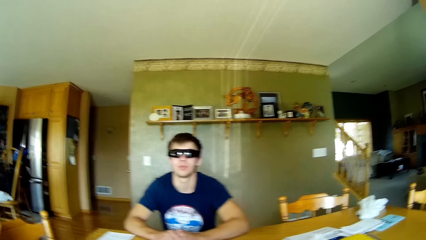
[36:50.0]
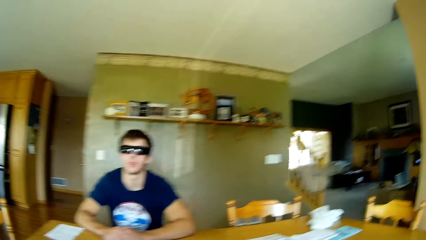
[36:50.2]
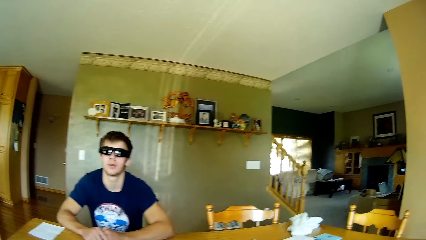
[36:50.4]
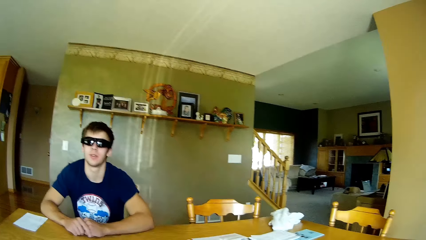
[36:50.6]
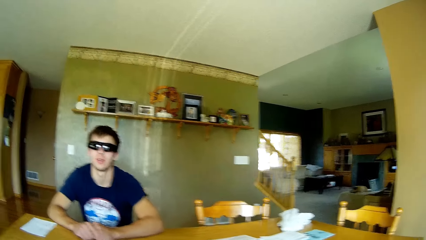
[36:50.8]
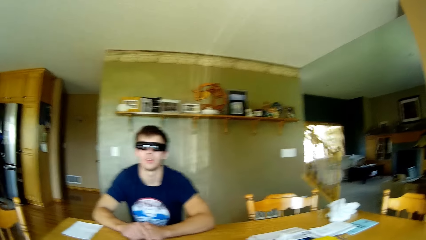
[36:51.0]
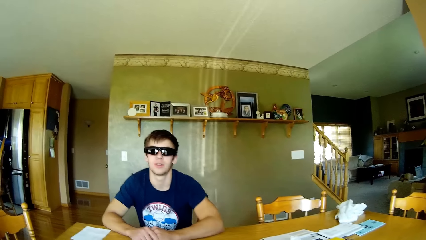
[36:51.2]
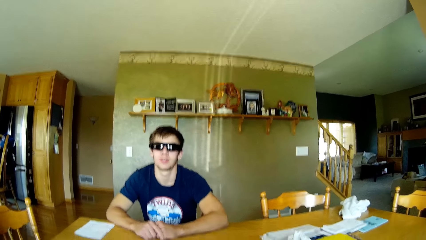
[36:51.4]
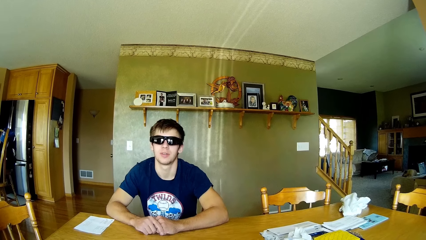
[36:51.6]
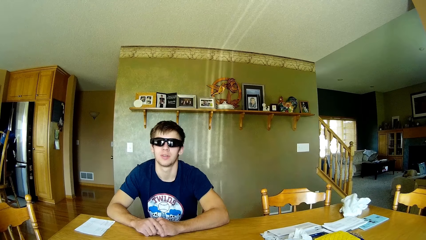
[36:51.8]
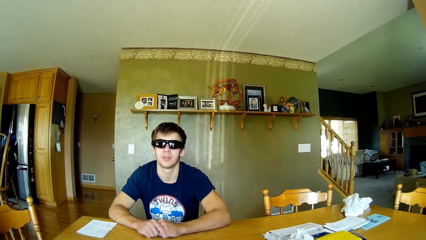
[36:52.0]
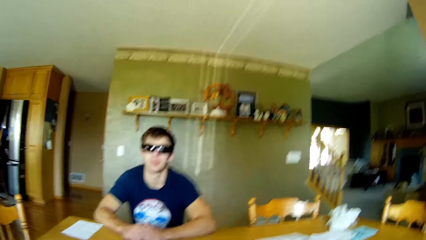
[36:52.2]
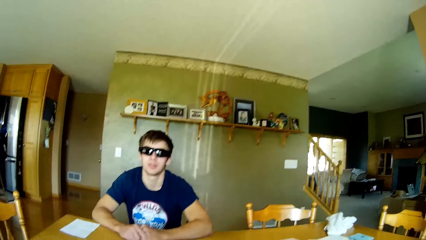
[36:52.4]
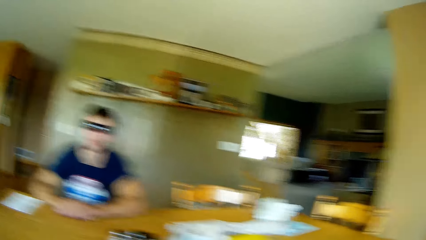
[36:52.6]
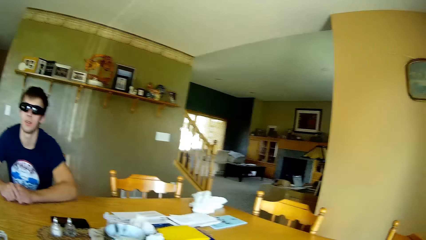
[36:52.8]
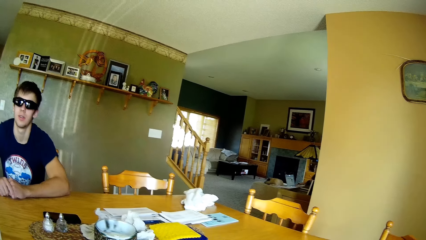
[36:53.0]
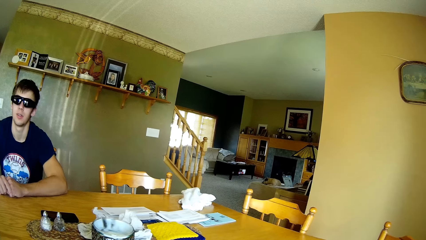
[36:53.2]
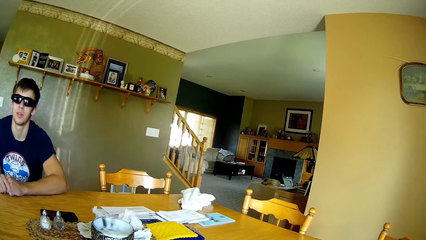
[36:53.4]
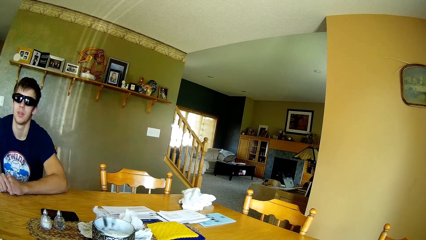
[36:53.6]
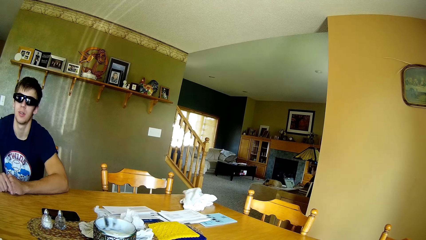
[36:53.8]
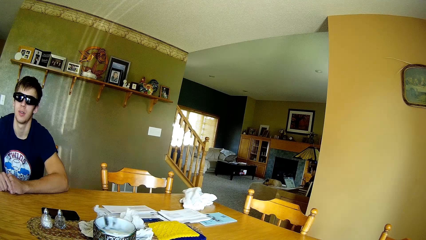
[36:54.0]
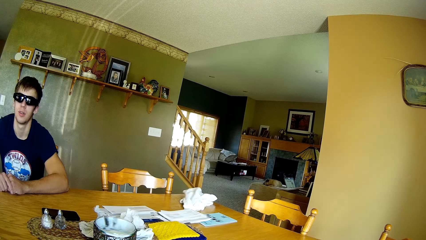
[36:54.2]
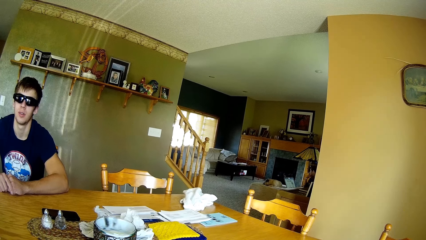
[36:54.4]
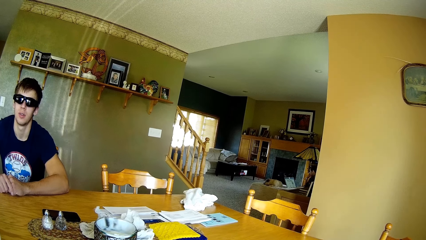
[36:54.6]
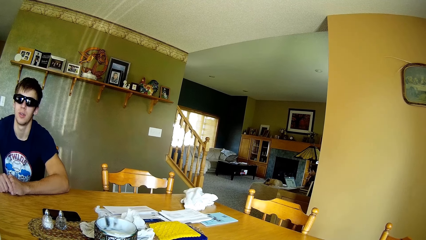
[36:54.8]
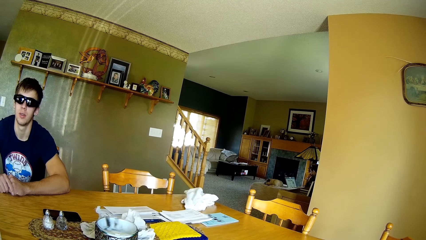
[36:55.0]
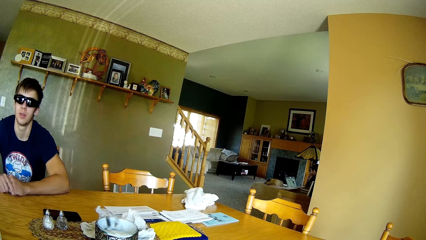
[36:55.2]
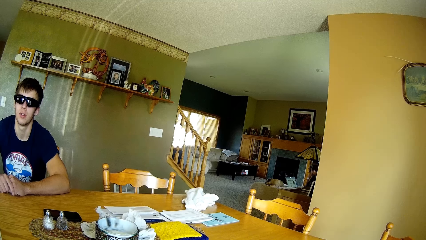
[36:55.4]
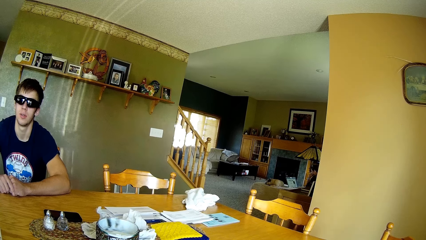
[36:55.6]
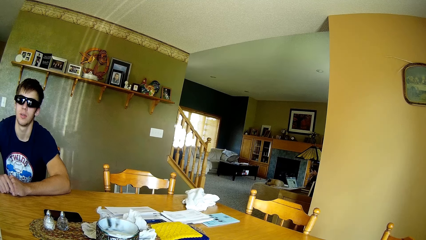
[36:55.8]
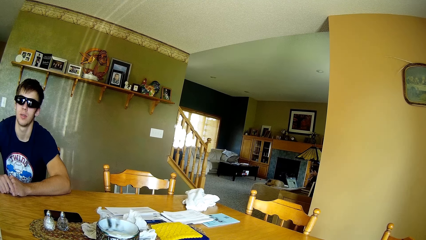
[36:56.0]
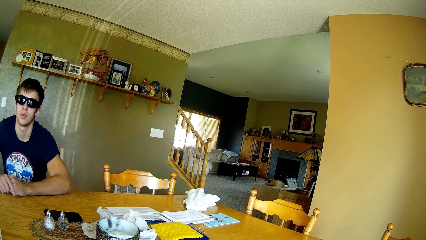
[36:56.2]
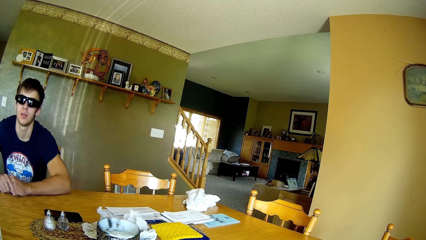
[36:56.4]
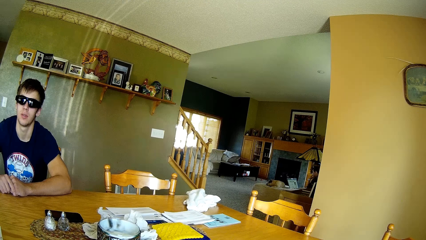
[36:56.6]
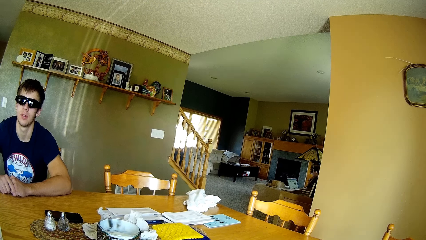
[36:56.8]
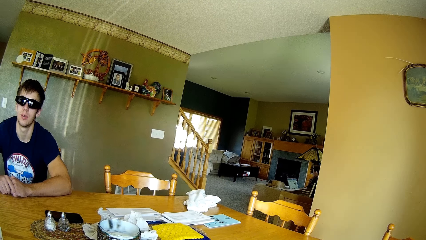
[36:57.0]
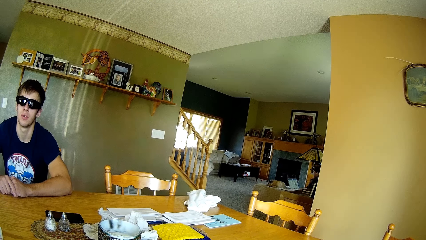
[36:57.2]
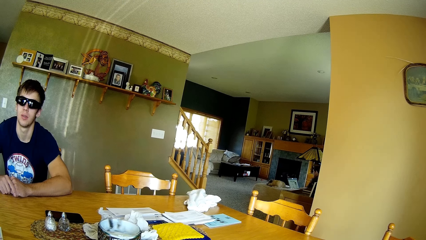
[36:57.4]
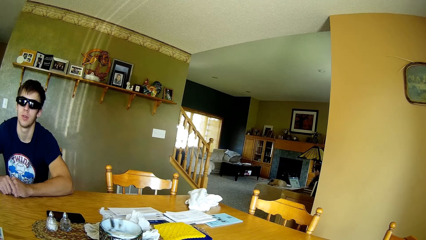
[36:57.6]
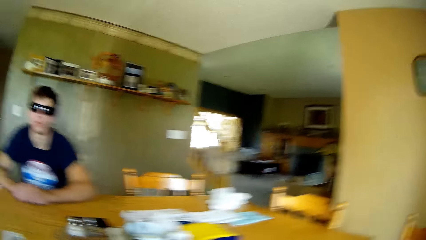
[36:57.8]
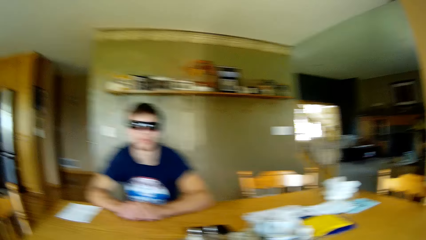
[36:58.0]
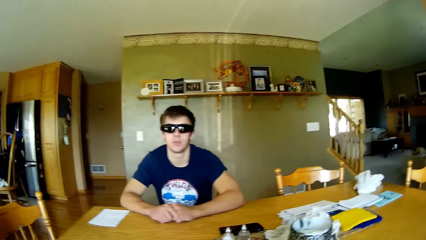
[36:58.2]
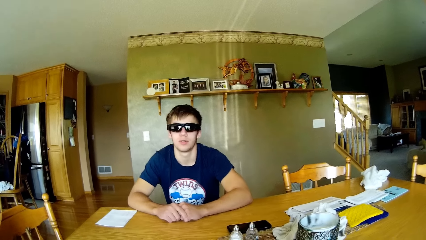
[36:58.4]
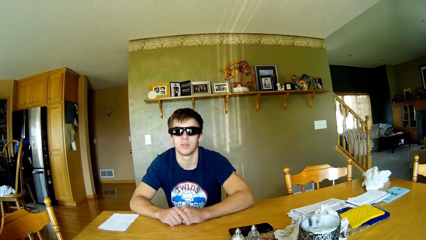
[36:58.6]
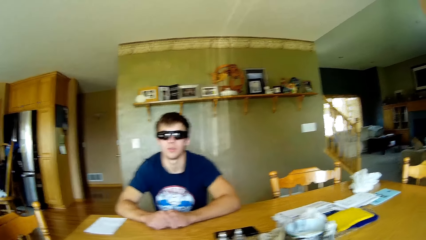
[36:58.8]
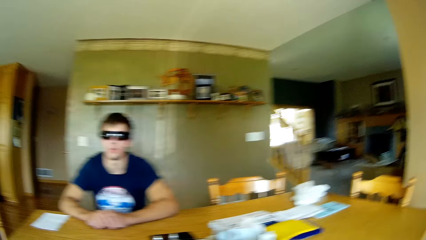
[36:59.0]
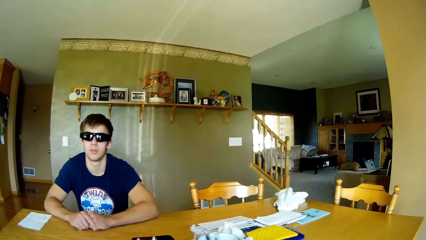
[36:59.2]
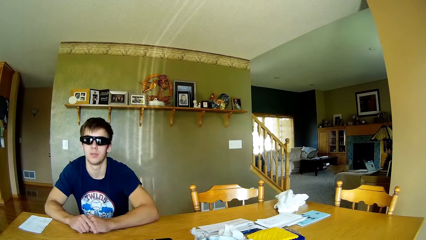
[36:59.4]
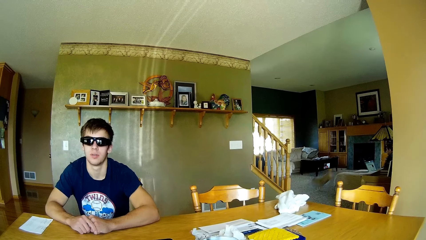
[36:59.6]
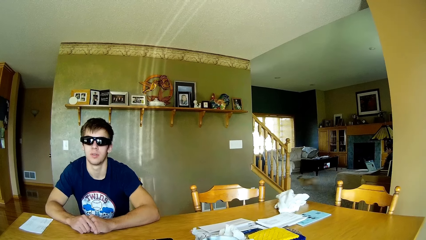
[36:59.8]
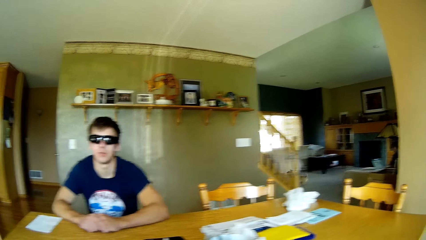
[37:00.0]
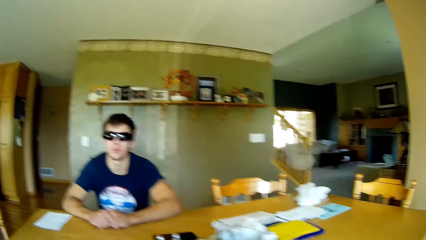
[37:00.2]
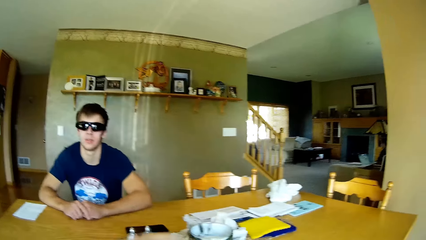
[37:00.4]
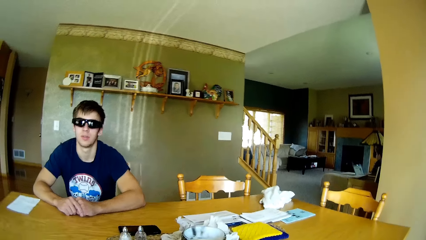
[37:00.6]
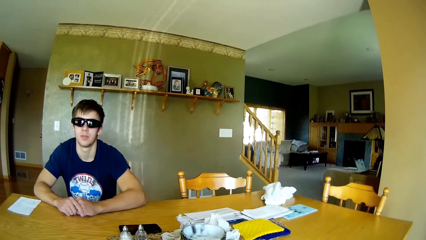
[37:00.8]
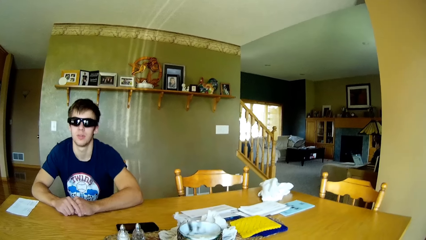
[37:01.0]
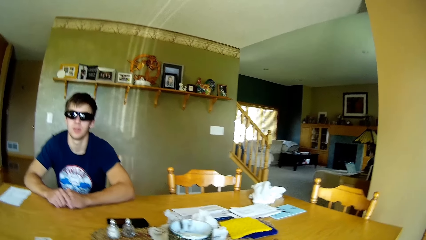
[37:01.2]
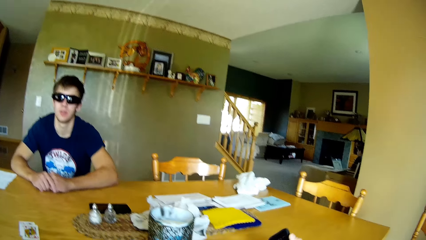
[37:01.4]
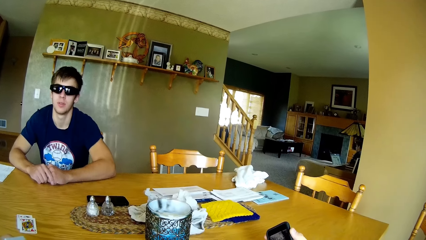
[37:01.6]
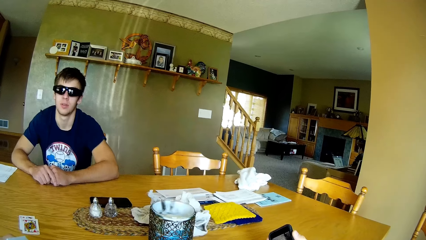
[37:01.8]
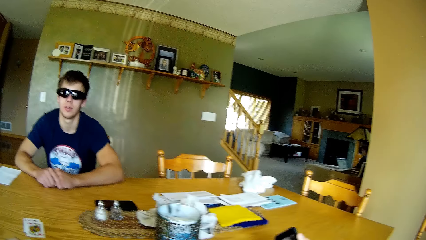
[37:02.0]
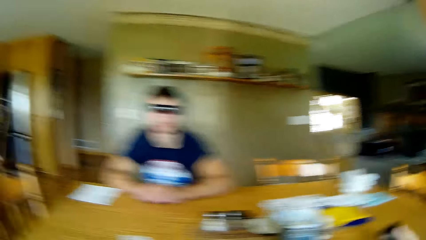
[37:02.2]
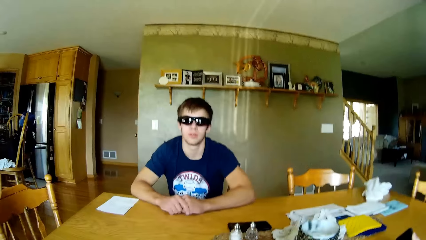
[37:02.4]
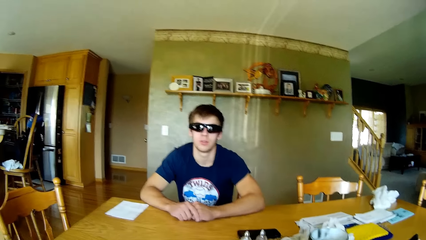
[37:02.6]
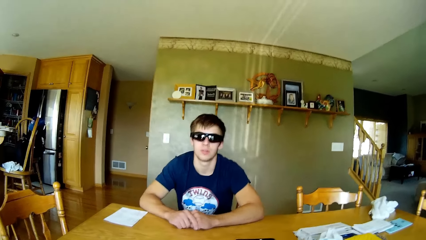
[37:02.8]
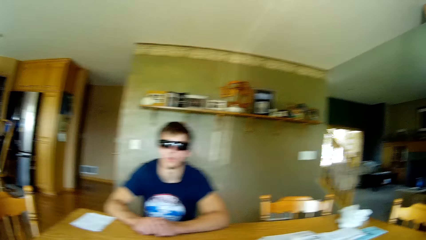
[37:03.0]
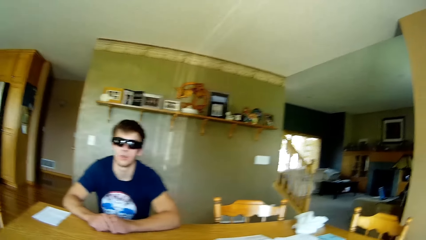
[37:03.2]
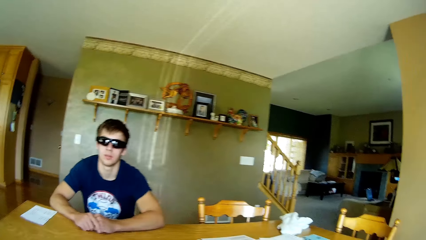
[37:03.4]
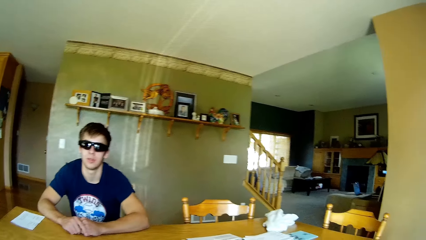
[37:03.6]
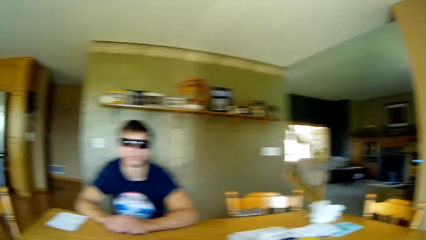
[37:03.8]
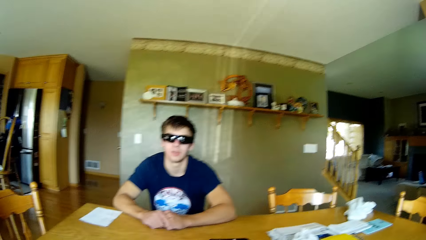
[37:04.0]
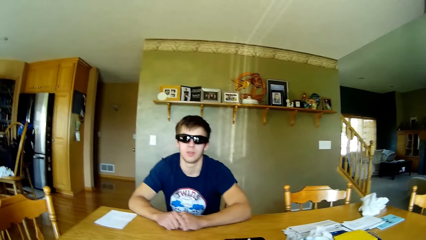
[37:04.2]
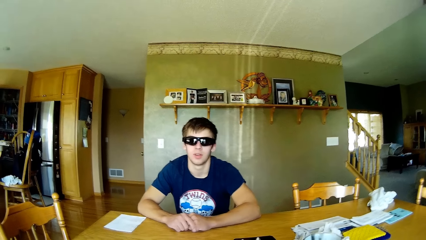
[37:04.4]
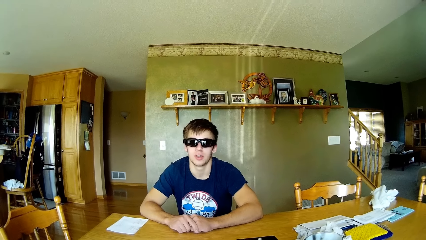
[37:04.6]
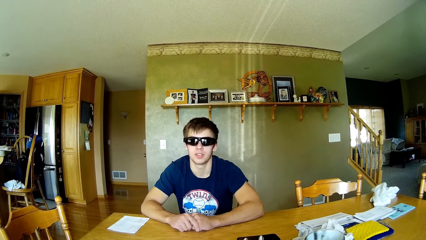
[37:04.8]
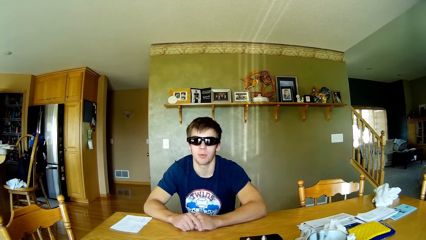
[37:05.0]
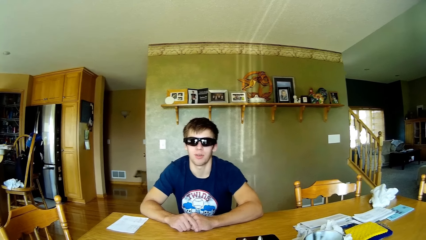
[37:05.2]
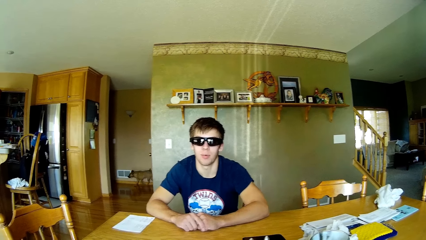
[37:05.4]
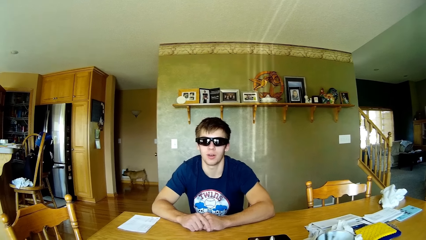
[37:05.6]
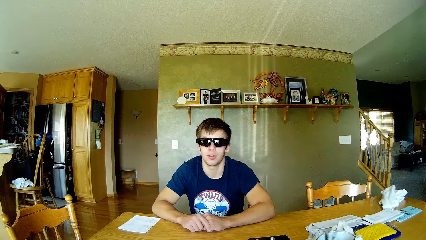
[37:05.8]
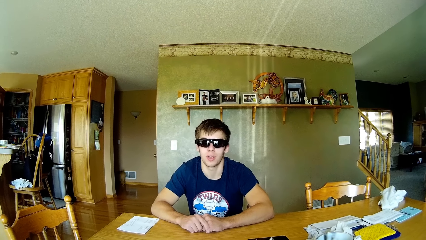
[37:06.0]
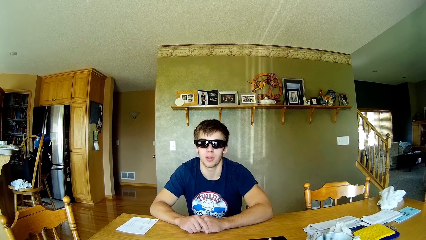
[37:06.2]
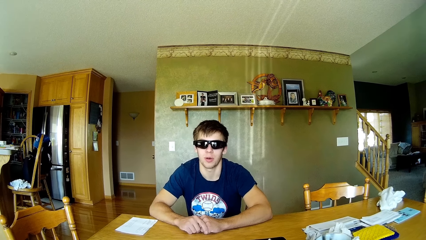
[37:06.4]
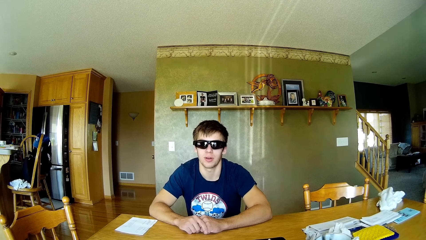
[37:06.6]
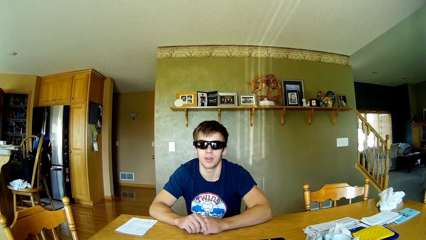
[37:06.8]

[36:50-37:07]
A woman converses with the camera wearer. The camera wearer converses with a person.
